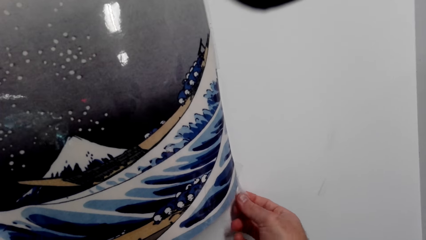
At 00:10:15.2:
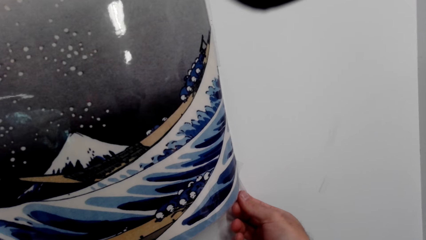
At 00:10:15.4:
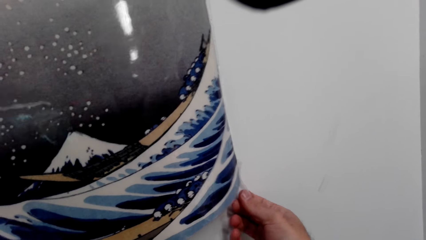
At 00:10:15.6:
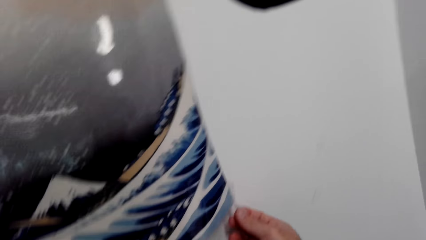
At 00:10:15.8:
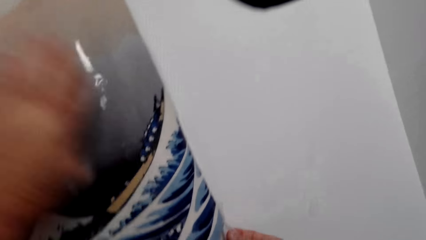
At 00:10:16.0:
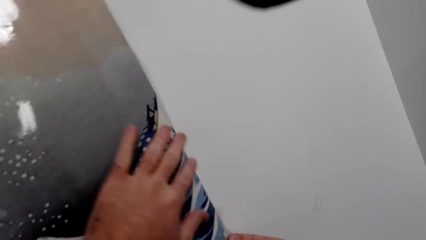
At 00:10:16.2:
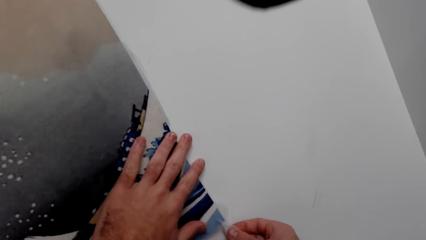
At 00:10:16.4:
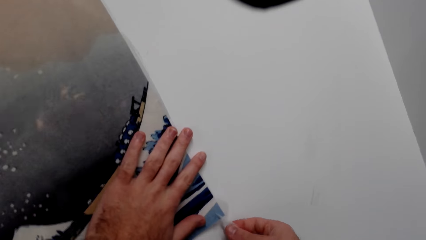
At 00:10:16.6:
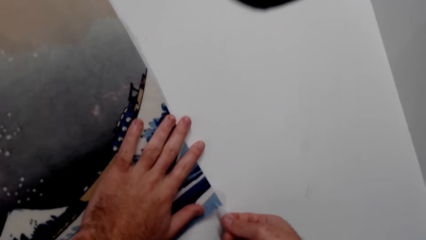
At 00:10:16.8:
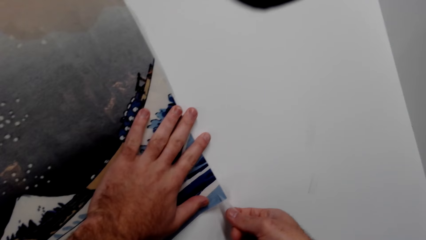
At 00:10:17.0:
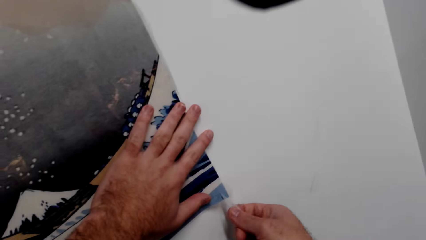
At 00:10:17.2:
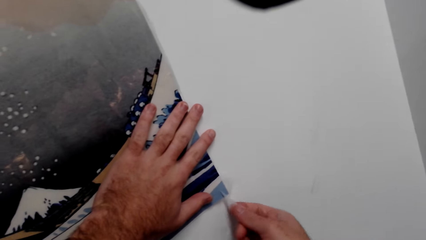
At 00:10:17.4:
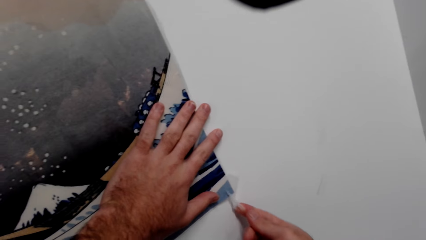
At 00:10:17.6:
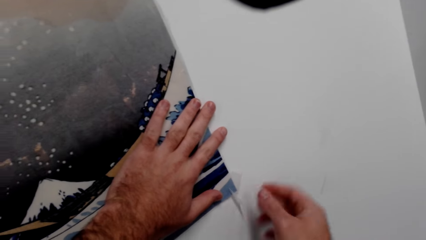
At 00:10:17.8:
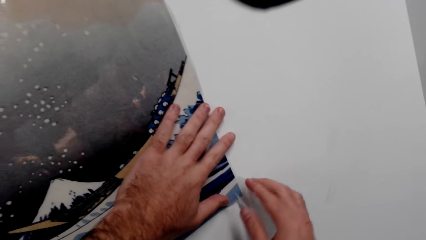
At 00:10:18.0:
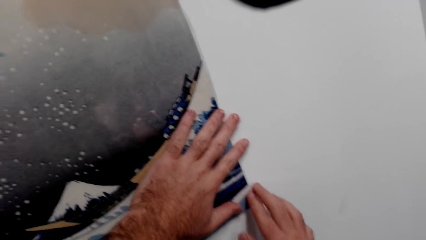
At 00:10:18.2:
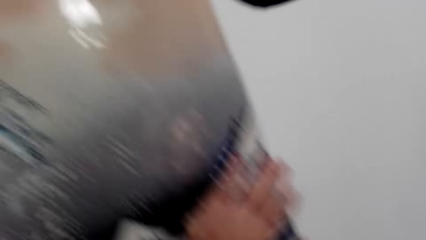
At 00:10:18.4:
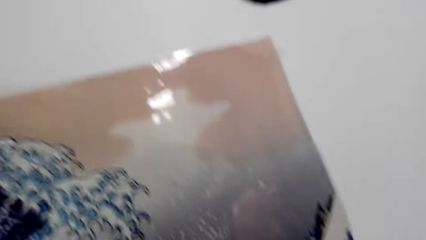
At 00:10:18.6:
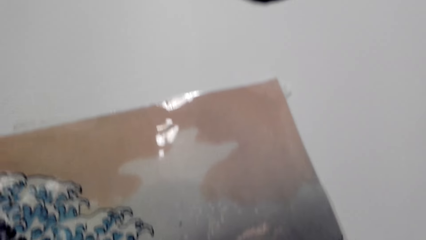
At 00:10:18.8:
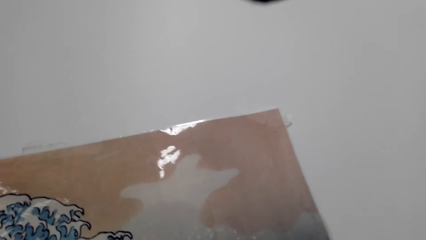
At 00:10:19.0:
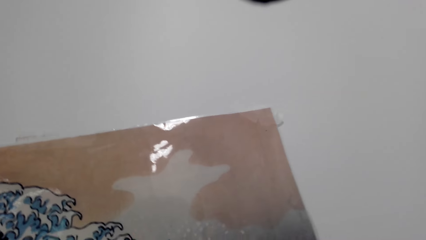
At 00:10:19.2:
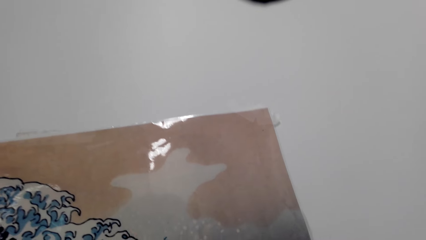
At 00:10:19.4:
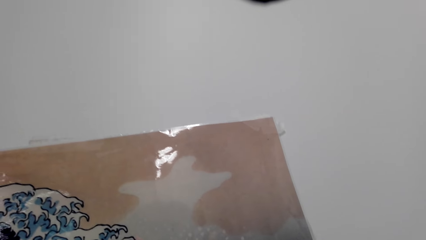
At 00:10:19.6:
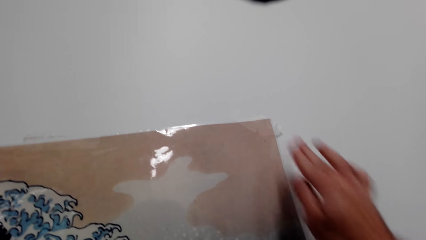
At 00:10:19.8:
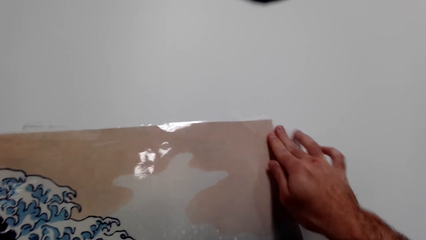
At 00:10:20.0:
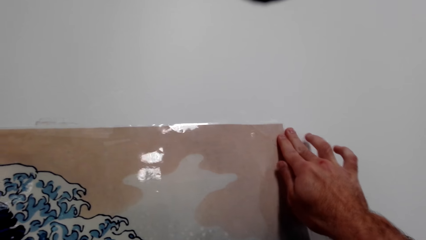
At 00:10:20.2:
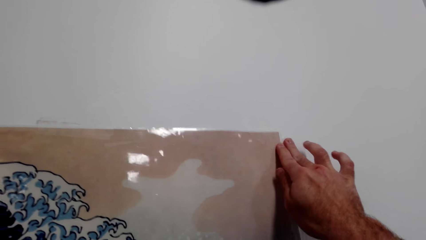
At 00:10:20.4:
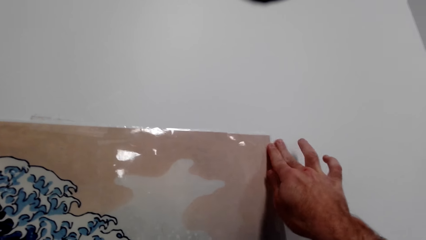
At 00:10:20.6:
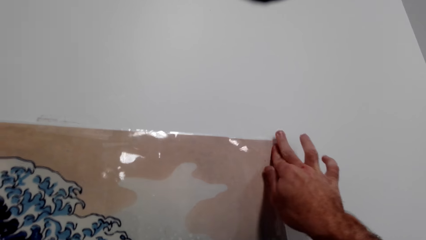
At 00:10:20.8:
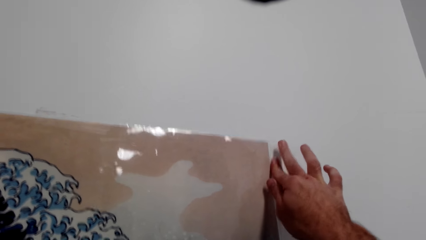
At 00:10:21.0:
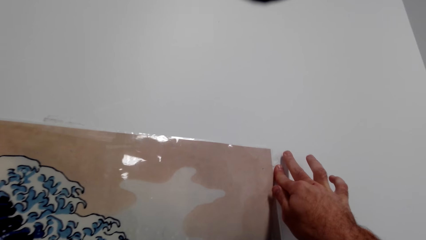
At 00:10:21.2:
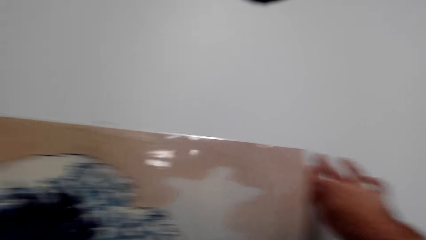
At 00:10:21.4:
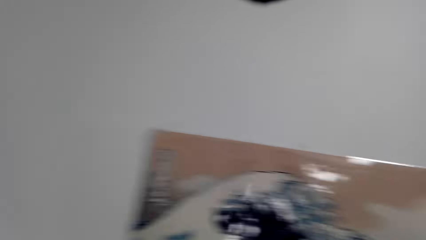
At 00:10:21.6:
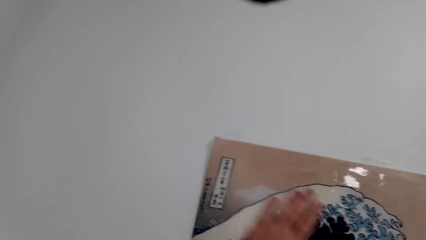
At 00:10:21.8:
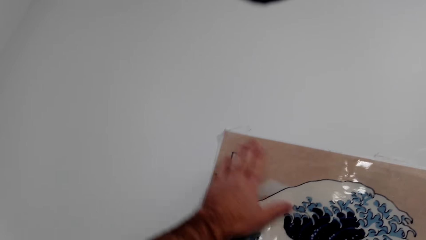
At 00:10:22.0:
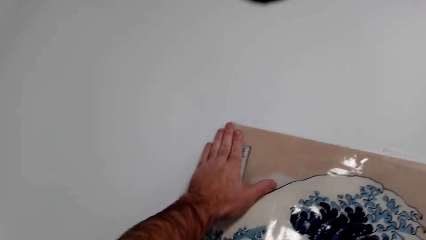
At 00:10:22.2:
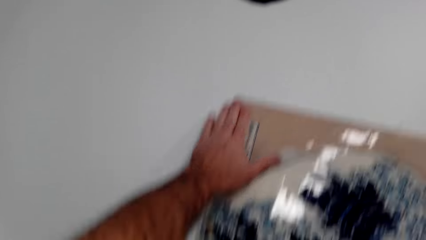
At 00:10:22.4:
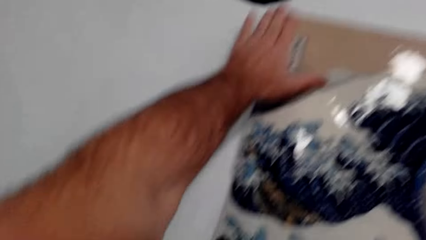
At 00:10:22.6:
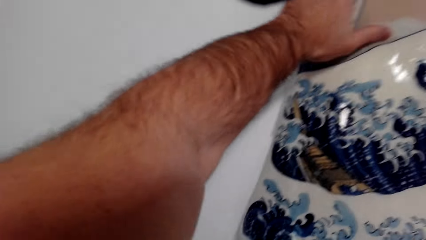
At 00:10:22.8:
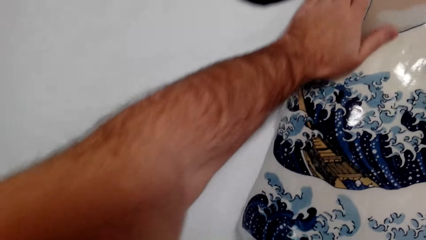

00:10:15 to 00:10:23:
The camera wearer mounts the chart on the wall.

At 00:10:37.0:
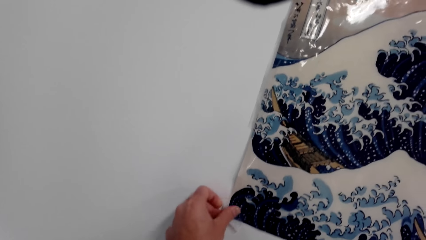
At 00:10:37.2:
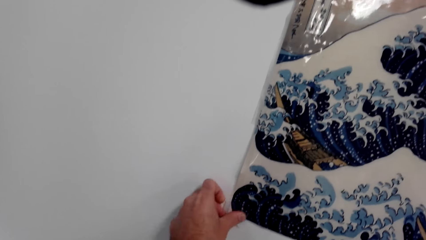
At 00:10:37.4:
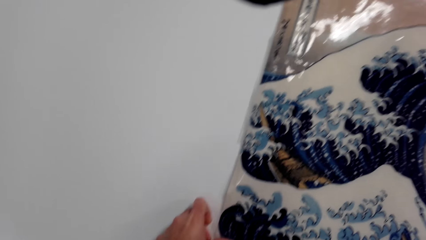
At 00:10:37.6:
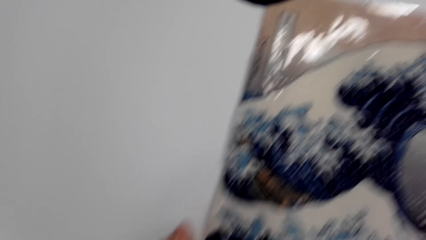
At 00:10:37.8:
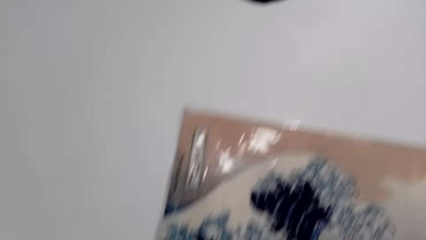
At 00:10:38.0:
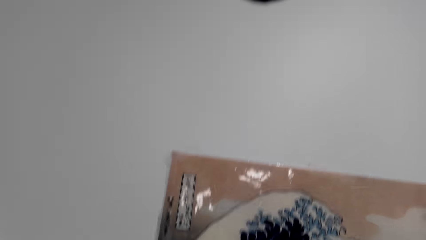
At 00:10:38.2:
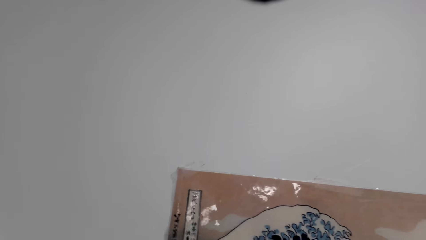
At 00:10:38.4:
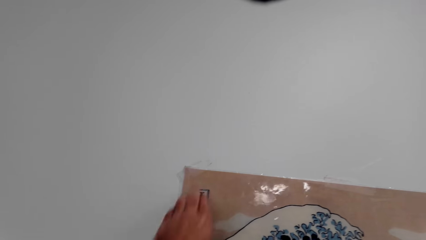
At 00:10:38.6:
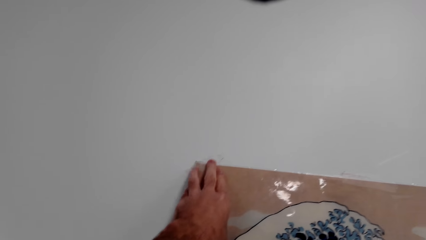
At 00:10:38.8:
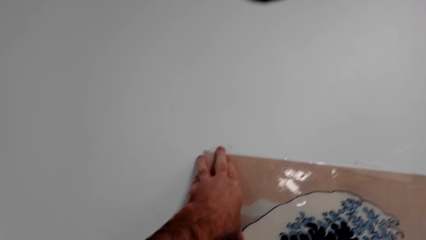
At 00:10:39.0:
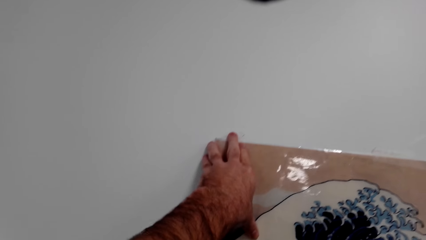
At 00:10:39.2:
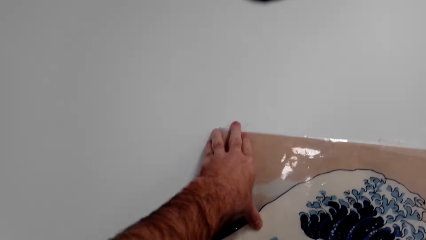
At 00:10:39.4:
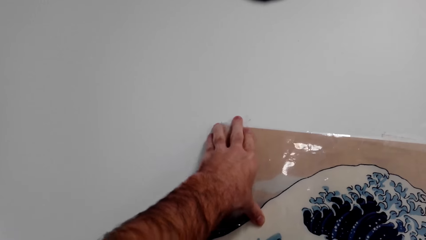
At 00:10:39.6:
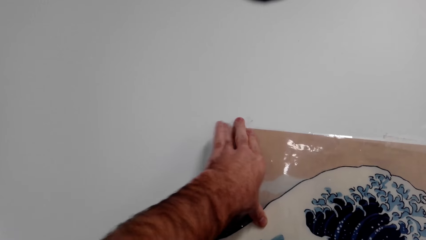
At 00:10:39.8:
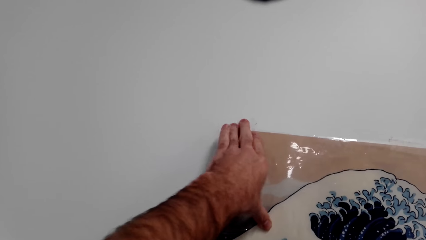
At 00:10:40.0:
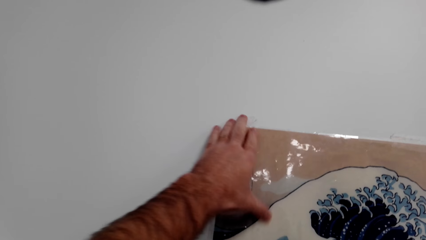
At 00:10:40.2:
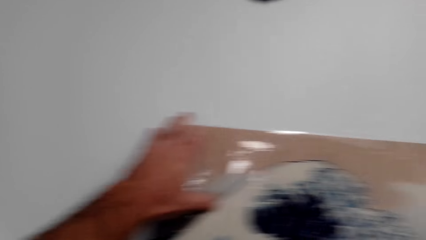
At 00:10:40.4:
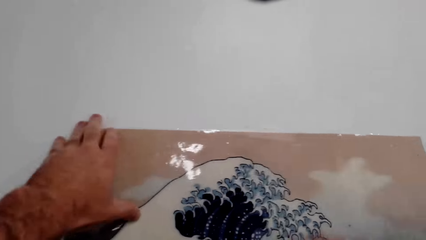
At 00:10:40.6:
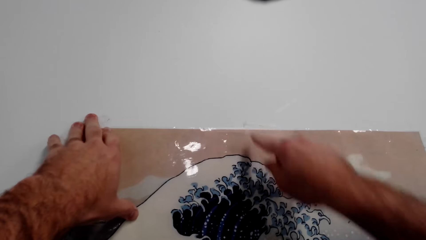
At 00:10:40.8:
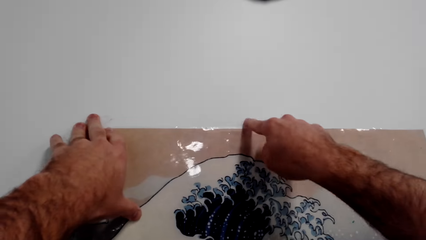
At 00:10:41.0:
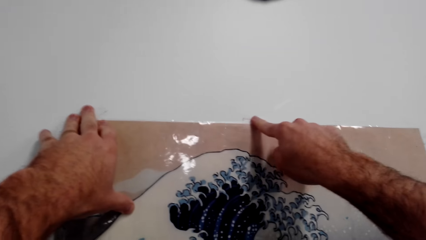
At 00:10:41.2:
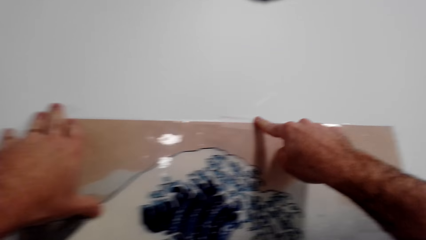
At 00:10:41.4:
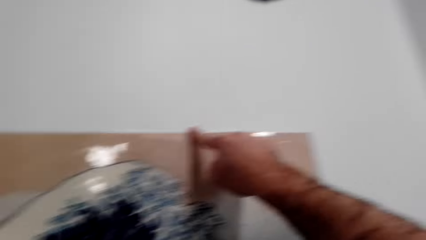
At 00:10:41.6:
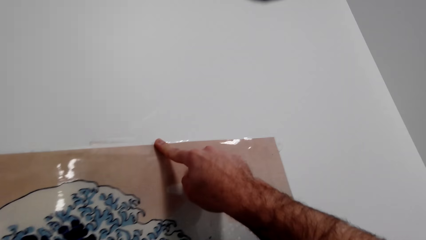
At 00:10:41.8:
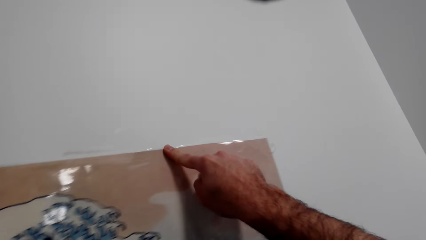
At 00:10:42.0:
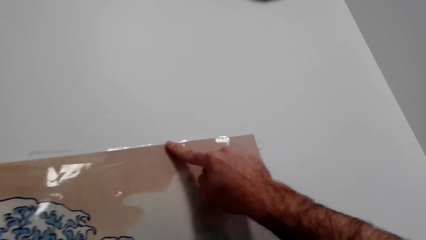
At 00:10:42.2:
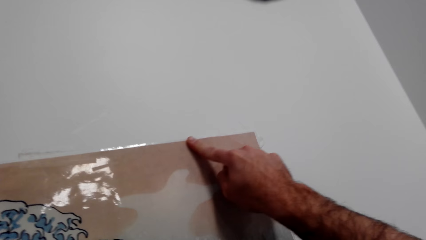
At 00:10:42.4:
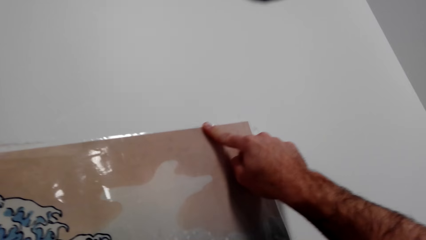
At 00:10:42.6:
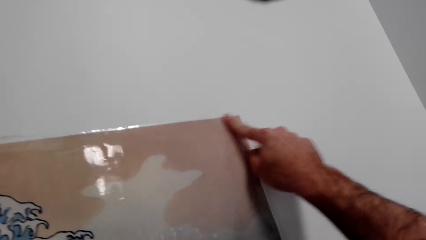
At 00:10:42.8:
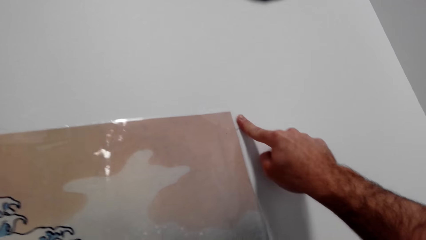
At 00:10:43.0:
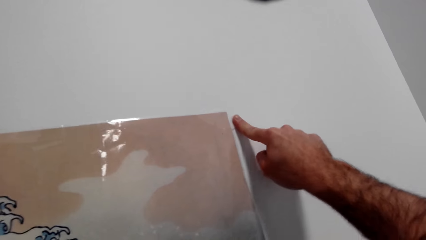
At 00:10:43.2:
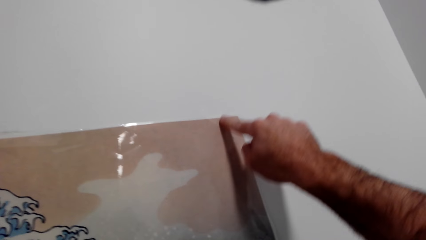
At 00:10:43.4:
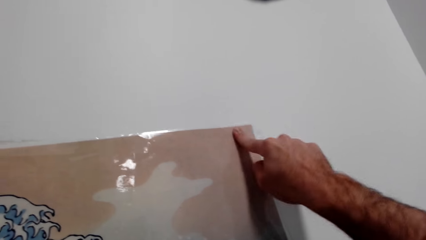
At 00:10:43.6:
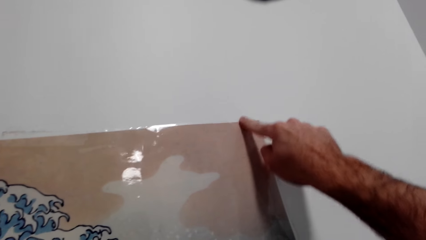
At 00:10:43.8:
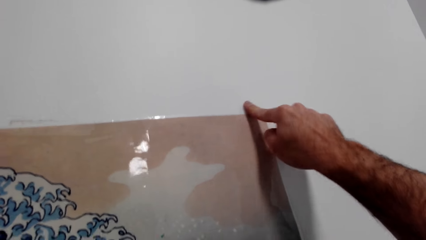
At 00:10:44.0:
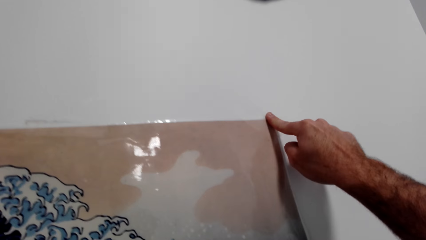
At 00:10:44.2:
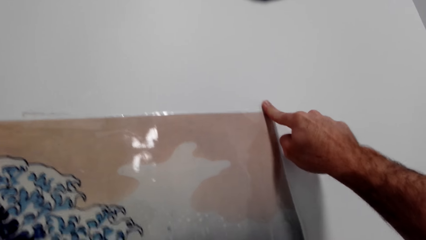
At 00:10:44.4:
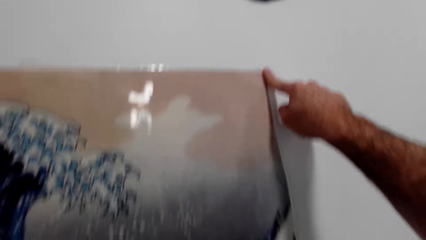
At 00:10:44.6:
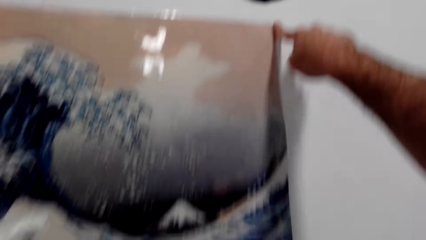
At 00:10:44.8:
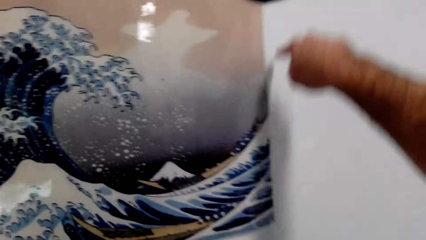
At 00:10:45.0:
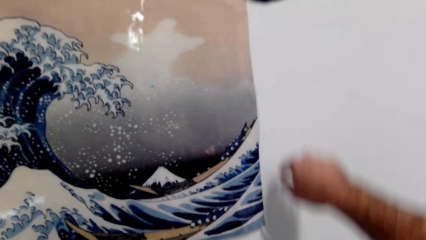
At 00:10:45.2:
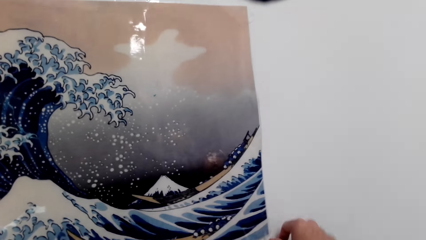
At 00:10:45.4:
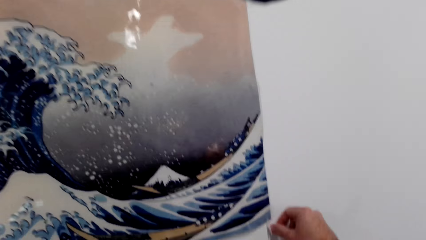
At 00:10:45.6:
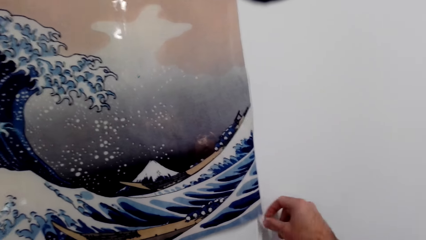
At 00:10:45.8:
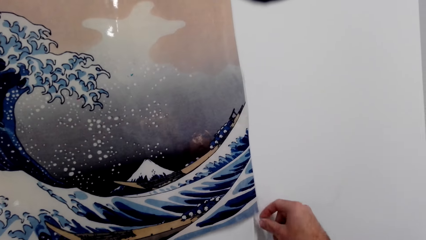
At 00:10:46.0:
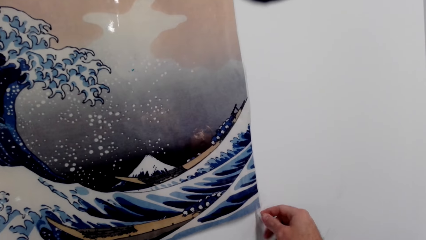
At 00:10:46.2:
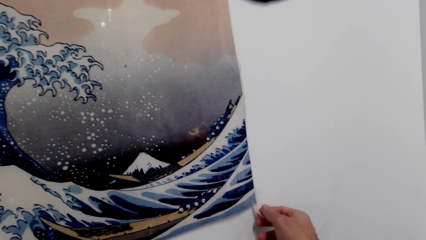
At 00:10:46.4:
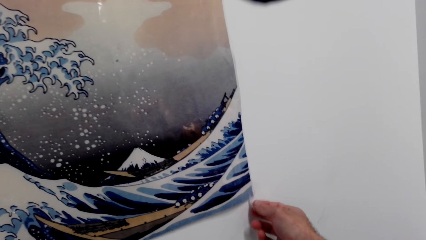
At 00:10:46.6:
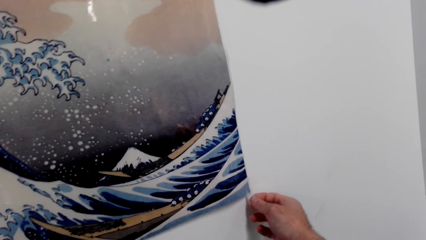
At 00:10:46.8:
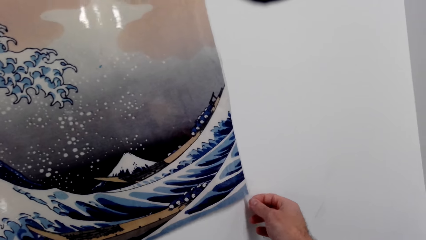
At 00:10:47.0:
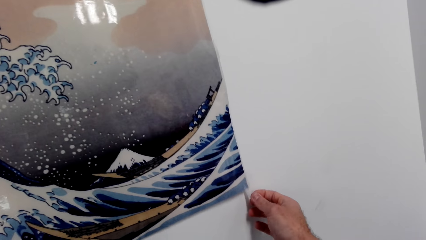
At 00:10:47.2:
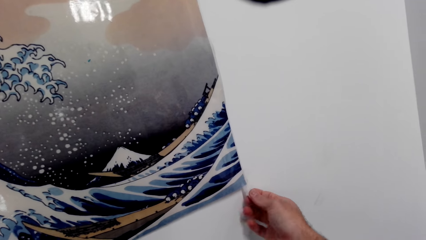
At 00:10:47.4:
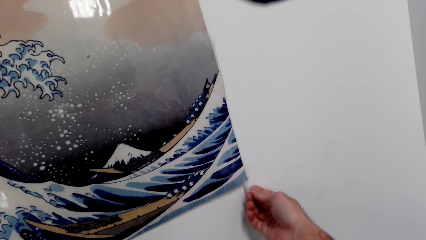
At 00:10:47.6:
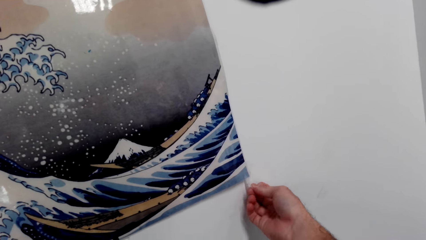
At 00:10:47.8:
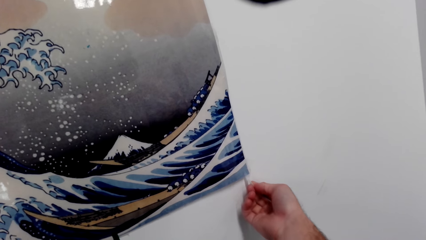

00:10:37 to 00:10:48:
The camera wearer mounts the chart on the wall. They mount the chart on the wall again.
